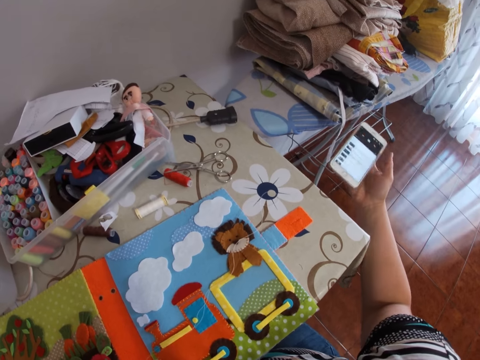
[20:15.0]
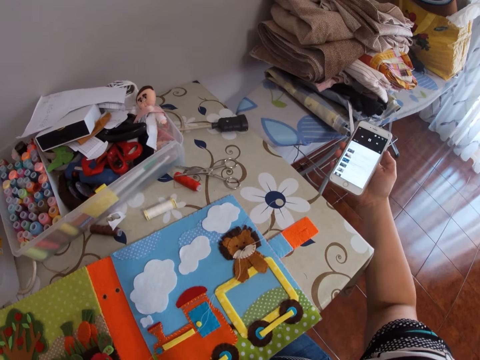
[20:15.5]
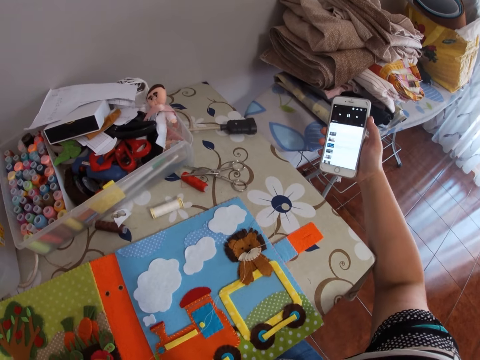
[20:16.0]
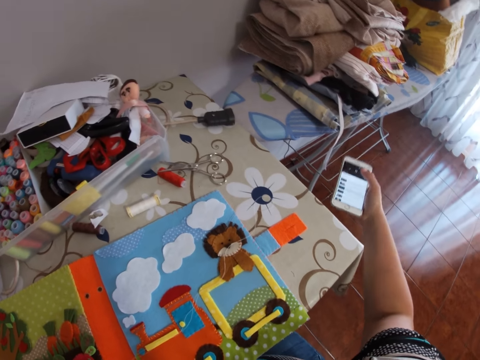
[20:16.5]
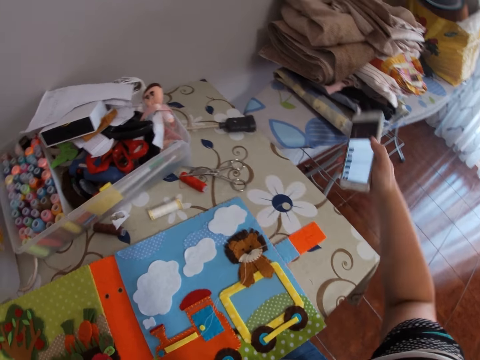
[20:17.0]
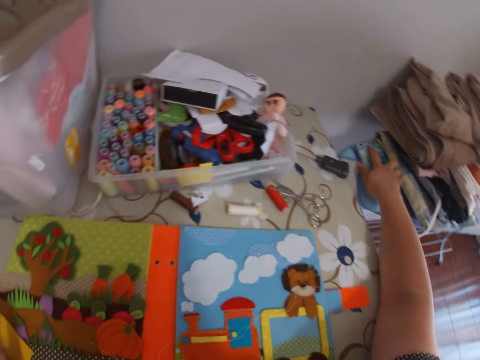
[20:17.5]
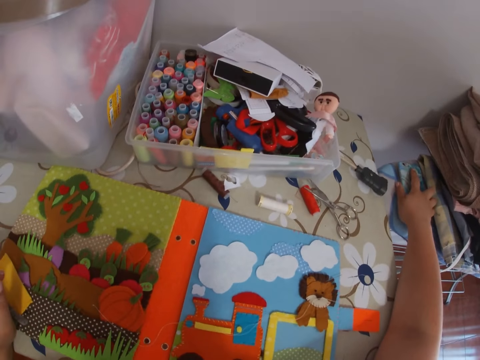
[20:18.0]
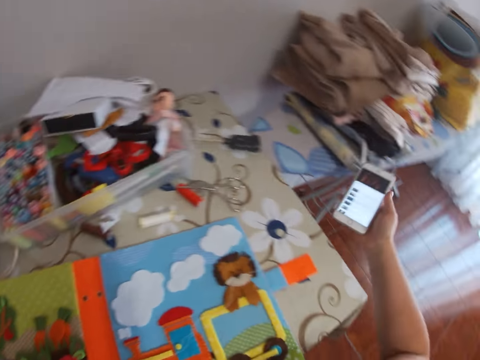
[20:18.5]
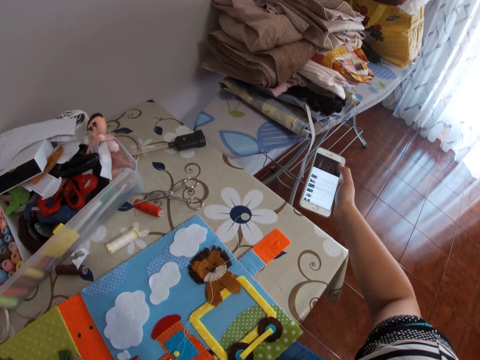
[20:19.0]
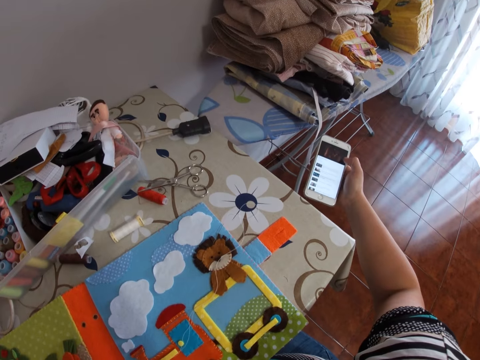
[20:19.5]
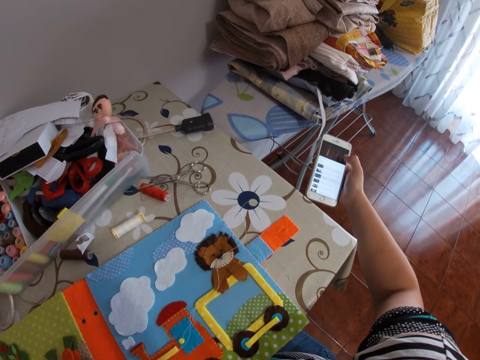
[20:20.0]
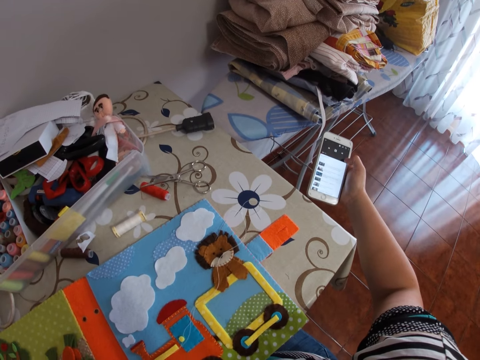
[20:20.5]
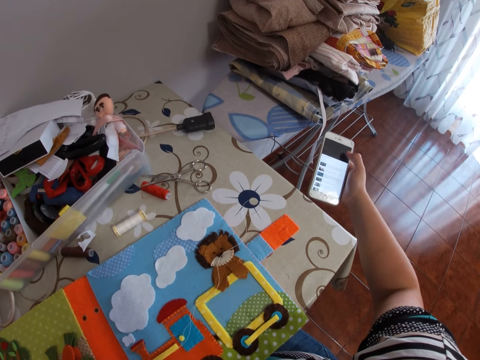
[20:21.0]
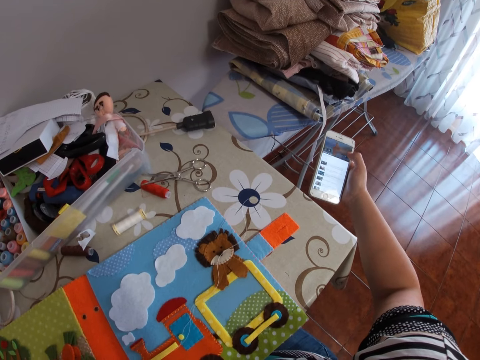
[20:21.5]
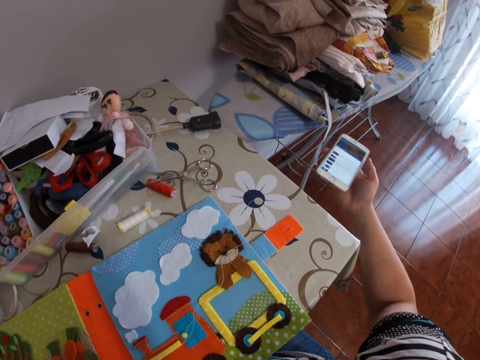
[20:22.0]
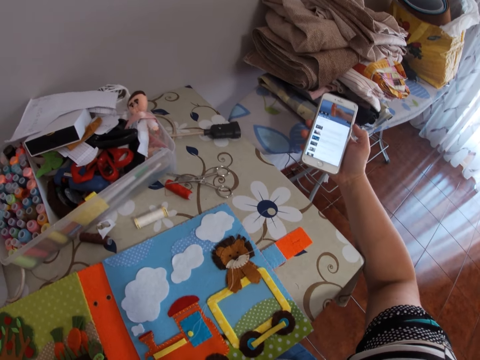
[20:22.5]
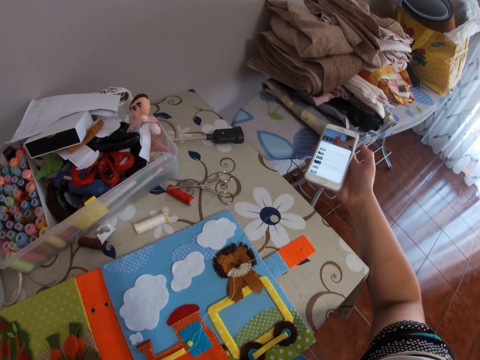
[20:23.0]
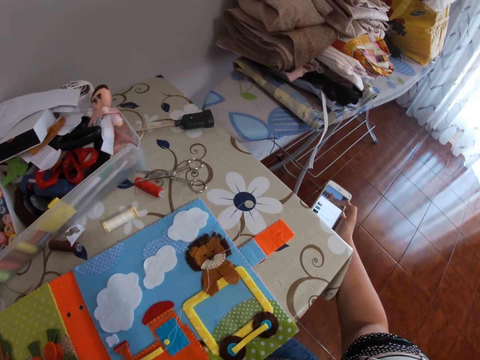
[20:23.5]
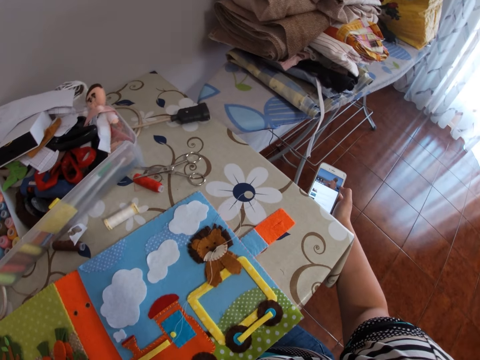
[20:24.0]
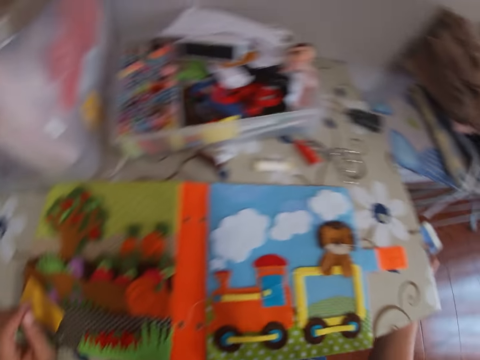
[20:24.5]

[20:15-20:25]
The camera wearer drops the phone on the table. She picks up the phone on the table with her right hand. She taps on the phone screen.

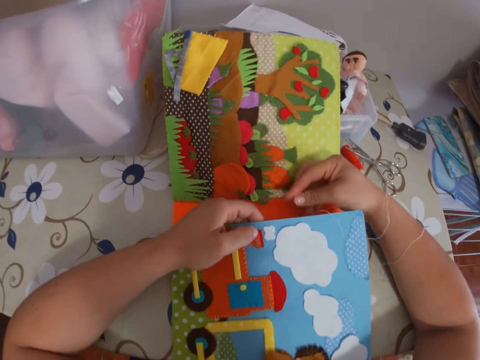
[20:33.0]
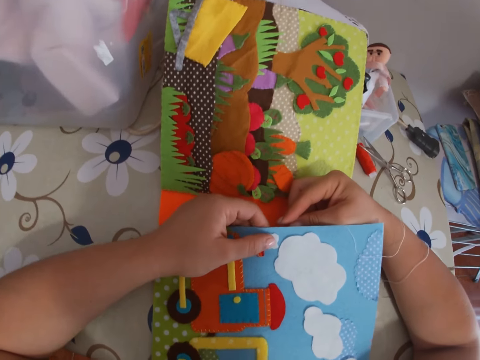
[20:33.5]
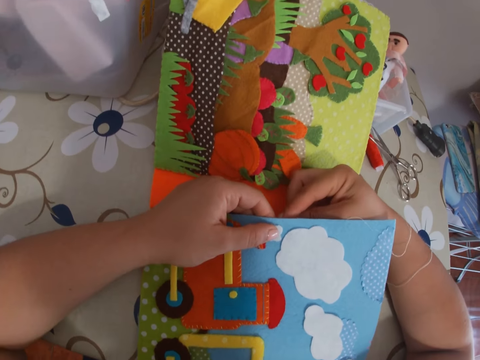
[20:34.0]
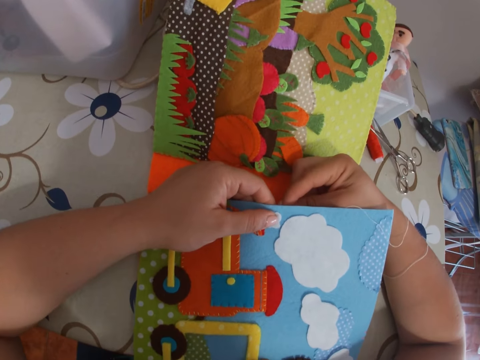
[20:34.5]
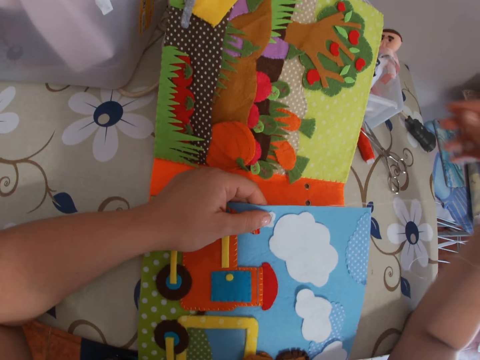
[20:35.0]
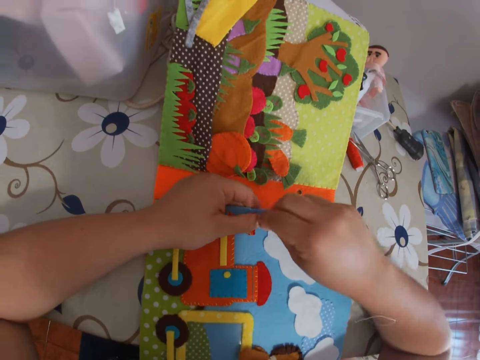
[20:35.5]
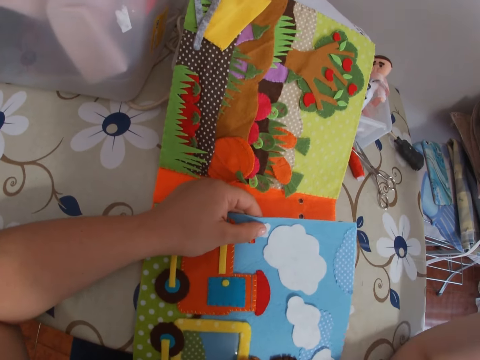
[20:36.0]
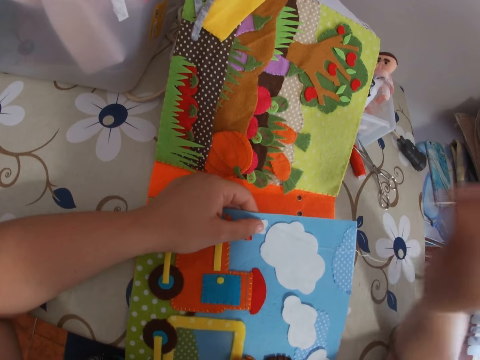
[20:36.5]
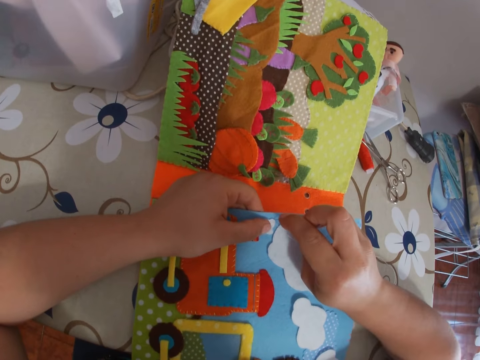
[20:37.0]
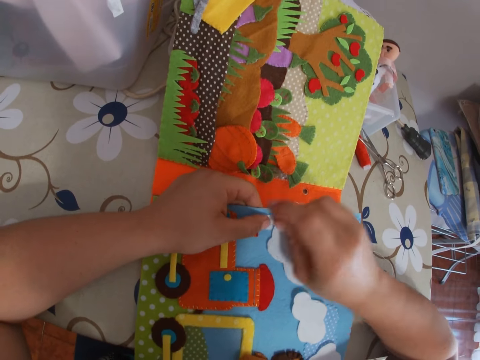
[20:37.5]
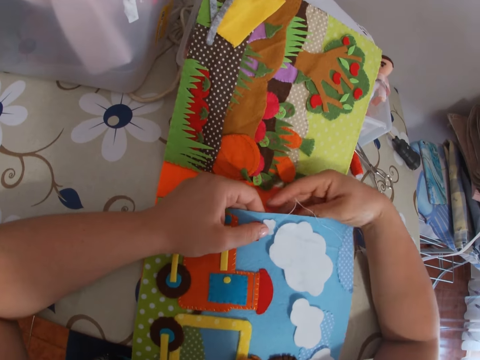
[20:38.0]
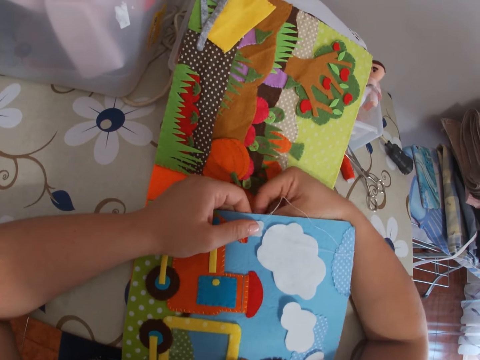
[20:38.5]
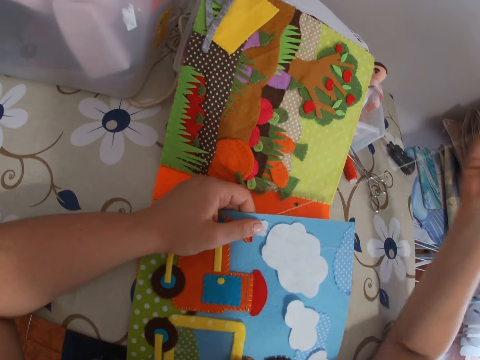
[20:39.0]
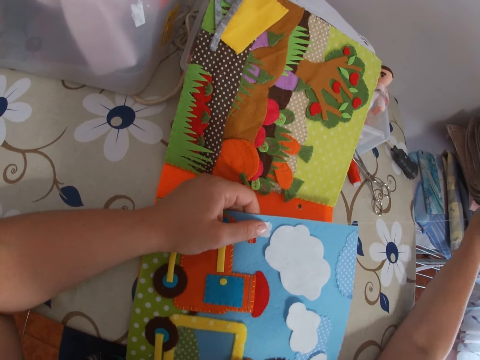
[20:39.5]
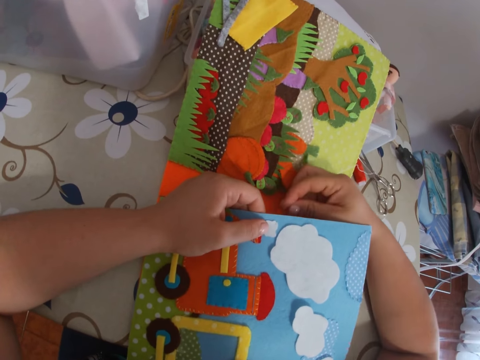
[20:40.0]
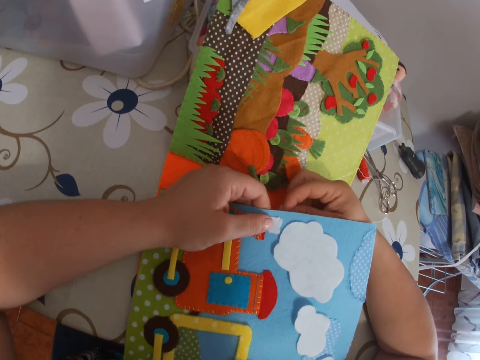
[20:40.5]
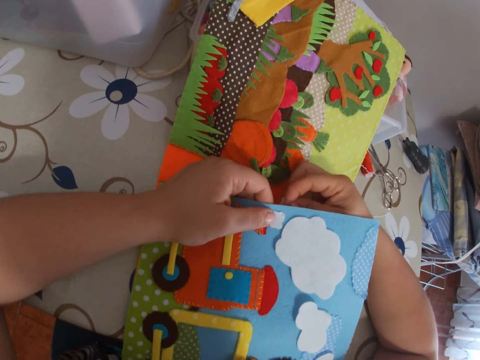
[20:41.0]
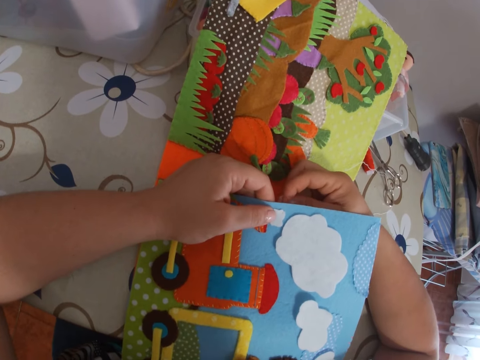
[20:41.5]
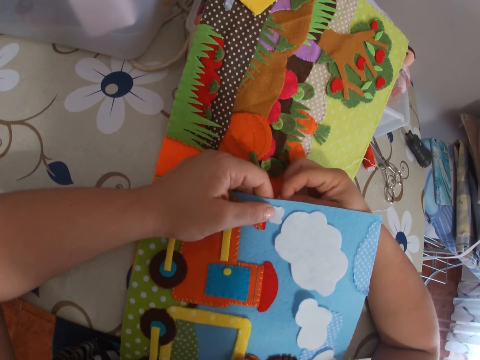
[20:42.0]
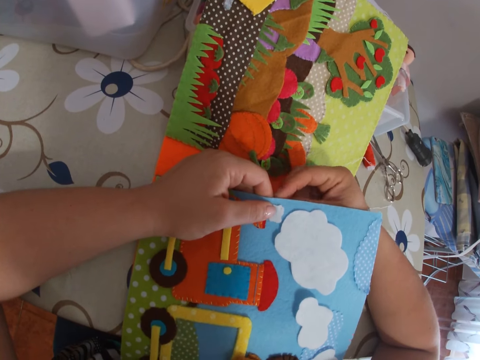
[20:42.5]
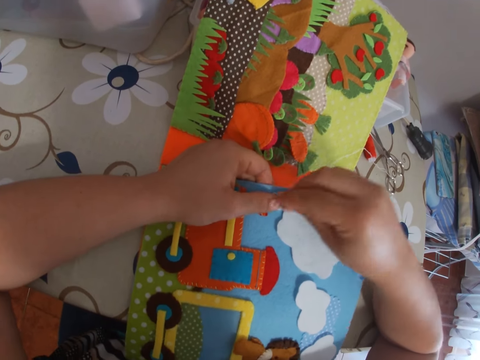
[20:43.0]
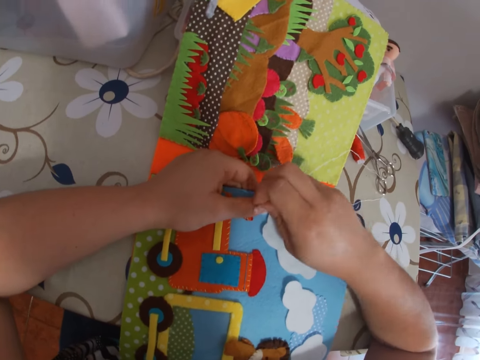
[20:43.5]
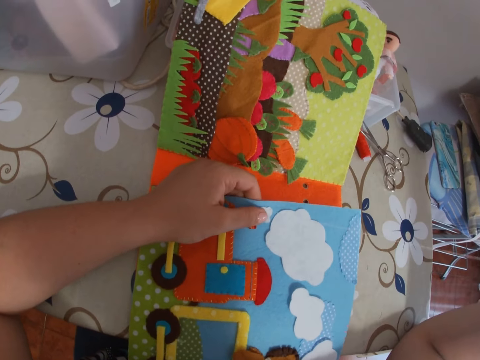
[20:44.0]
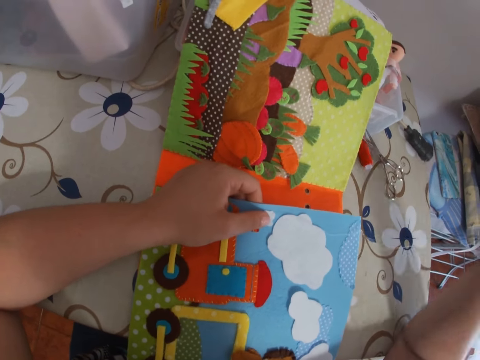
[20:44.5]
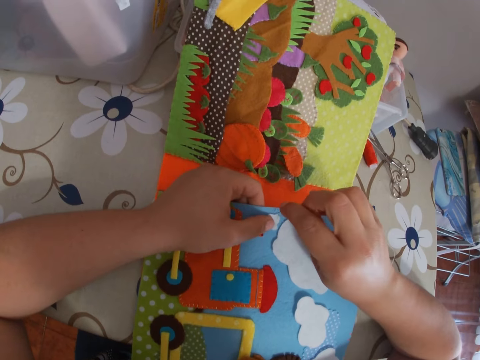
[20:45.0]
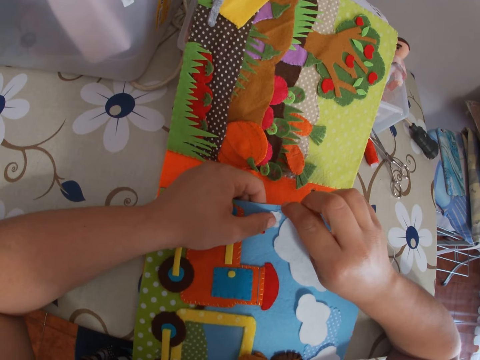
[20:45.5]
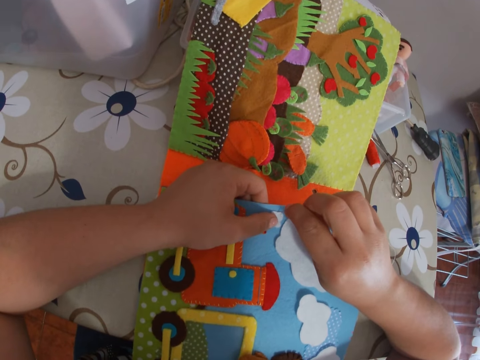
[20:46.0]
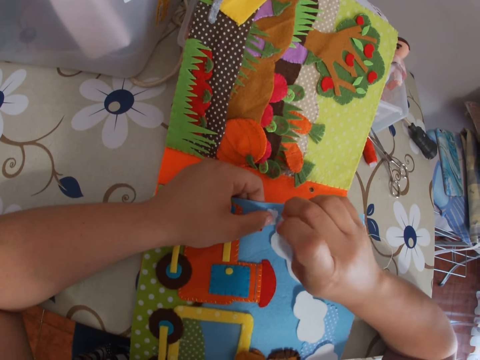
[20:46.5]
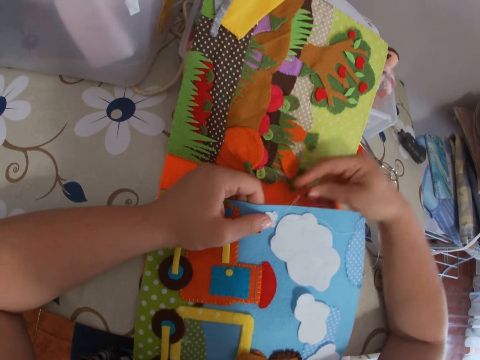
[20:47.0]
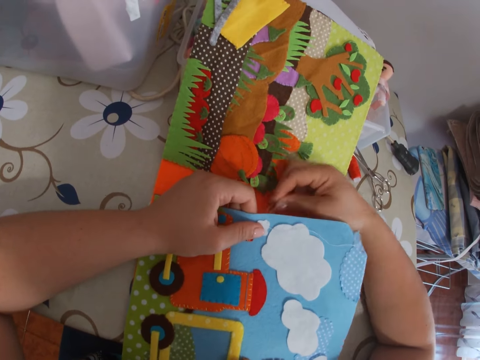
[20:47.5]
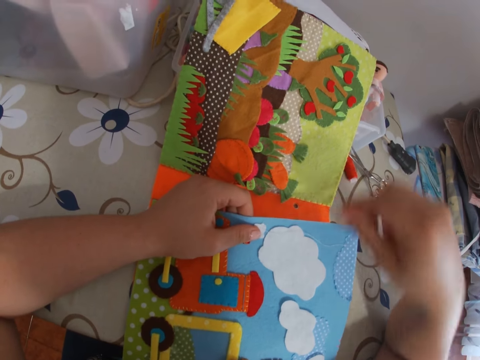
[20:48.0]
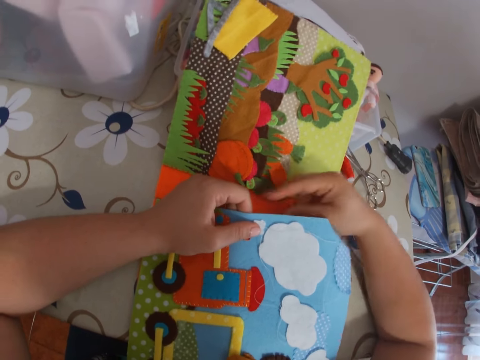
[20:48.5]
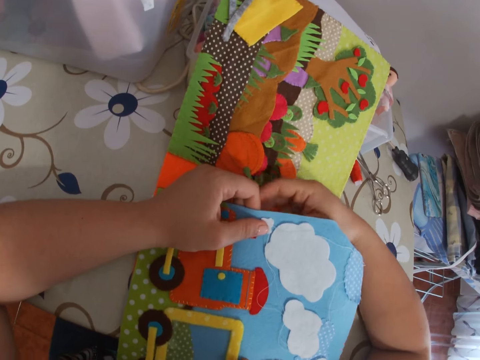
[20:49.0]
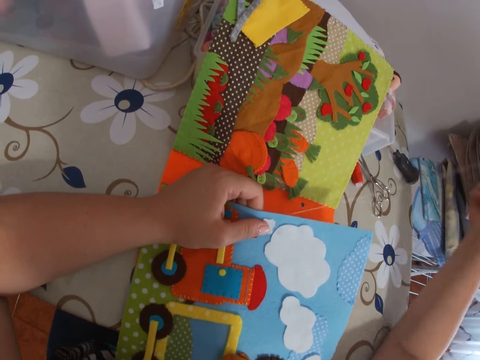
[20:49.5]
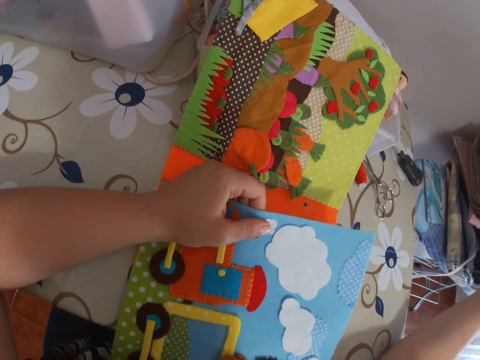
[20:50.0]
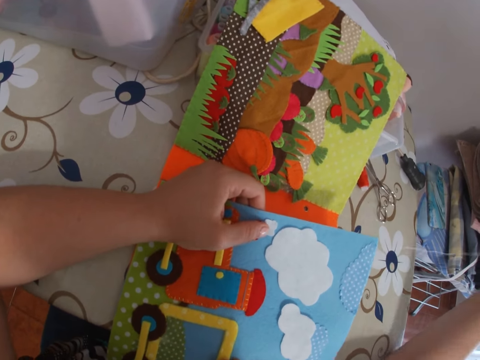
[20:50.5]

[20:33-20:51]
The camera wearer sticks a needle with thread on the paper. She pulls the needle with thread through the paper with her right hand. She sticks the needle with thread on the paper. She pulls the needle with thread through the paper with her right hand. She sticks the needle with thread on the paper. She pulls the needle with thread through the paper with her right hand. She sticks the needle with thread on the paper. She adjusts the thread. She pulls the needle with thread through the paper with her right hand.
